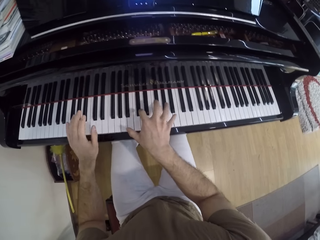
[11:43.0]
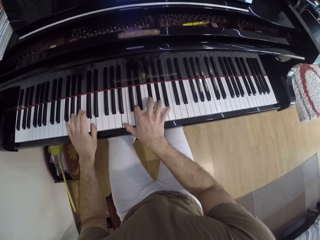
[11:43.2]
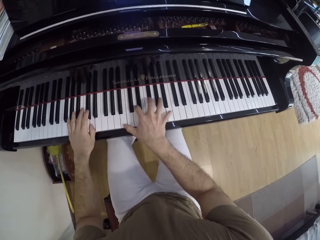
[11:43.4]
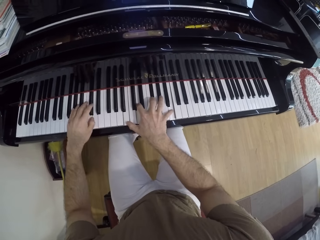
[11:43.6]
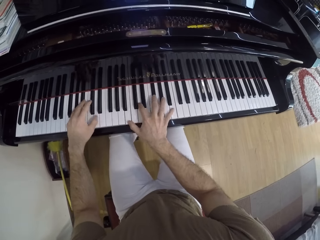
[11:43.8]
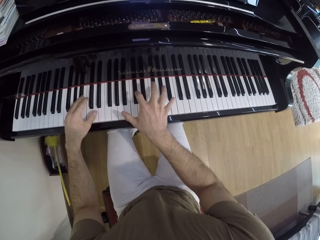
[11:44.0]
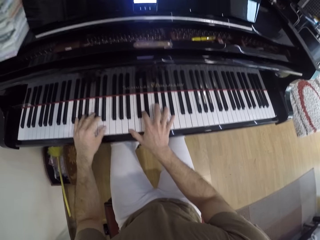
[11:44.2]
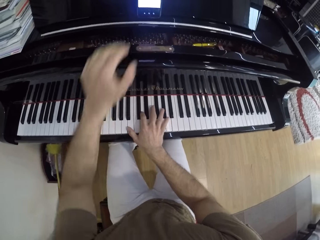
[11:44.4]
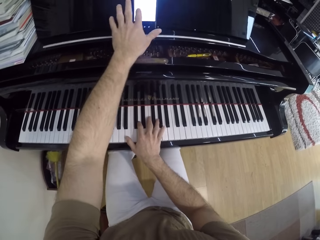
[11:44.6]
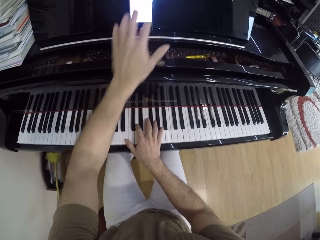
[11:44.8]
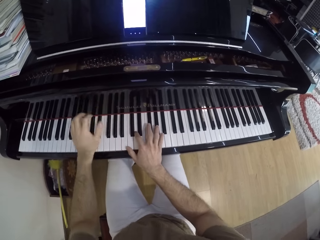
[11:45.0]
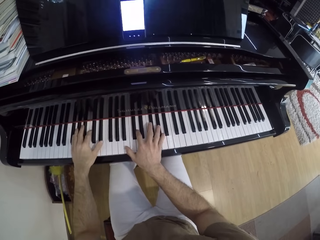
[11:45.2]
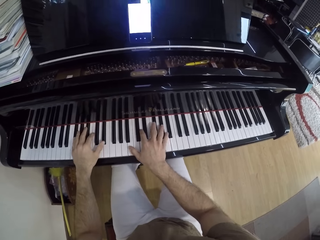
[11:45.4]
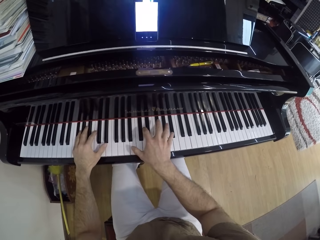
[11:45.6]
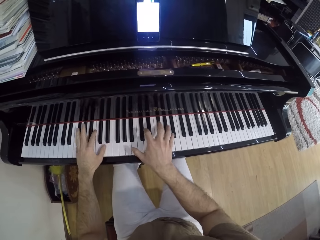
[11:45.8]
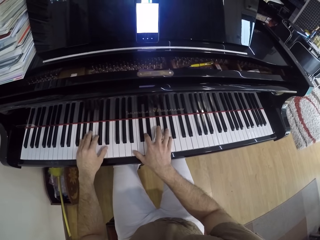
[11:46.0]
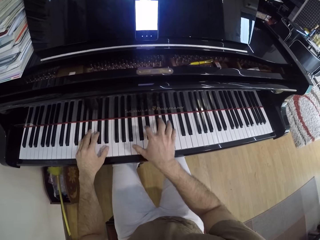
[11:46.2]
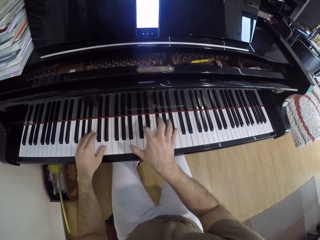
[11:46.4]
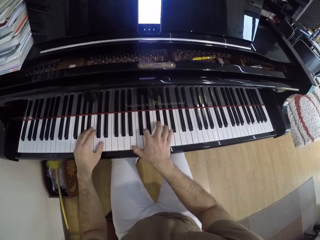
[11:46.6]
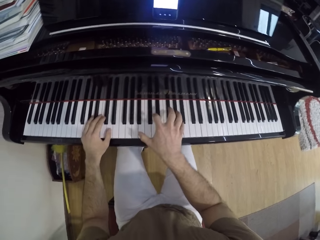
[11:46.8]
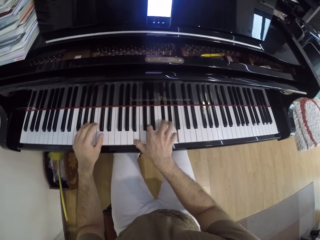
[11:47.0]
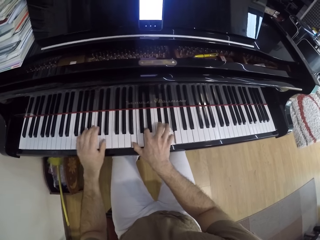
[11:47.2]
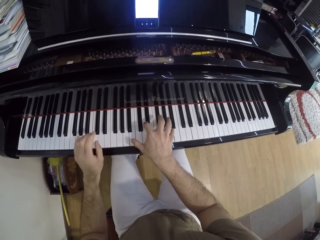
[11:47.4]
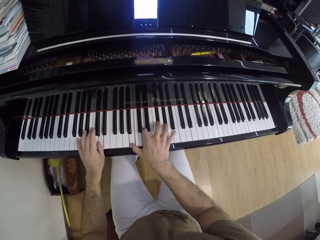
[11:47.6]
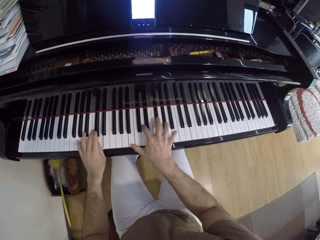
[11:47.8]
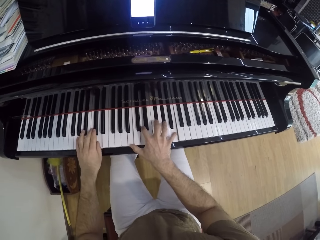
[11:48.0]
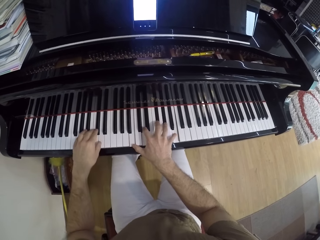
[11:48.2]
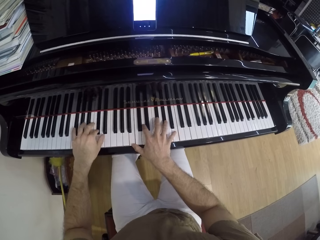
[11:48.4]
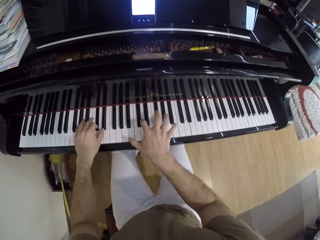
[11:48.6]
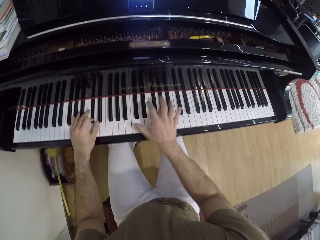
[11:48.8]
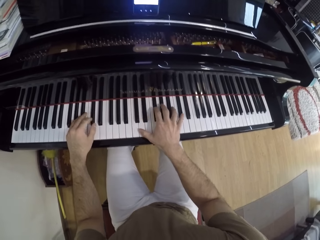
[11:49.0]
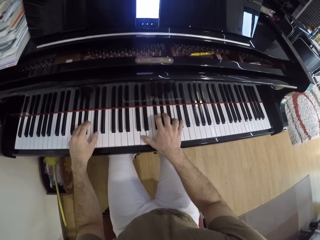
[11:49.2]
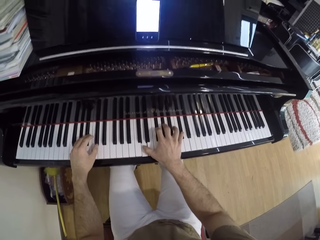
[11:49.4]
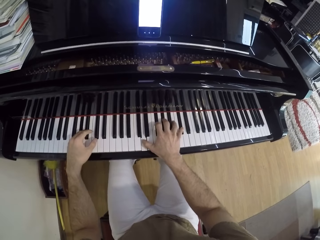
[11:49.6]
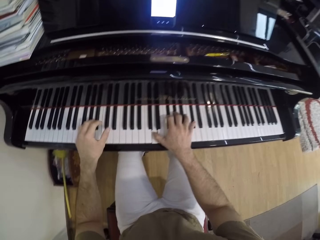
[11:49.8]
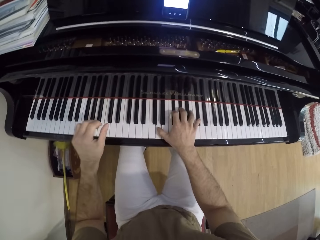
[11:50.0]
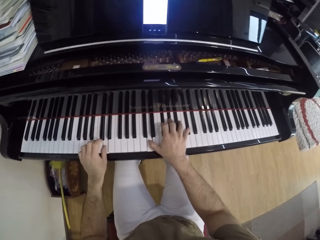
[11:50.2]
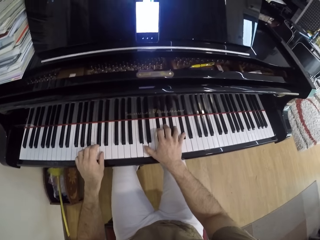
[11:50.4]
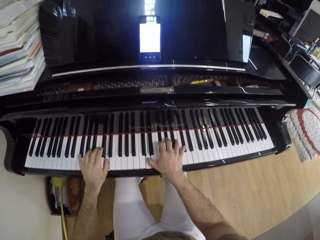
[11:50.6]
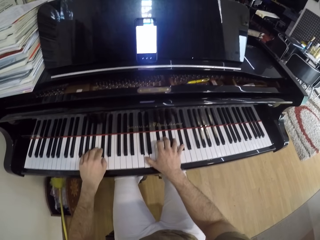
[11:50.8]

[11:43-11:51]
The camera wearer operates a phone on the piano with his left hand. He plays the piano with both hands.

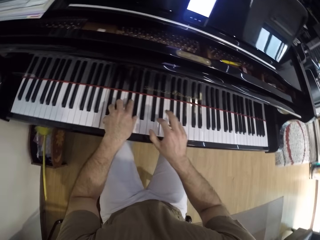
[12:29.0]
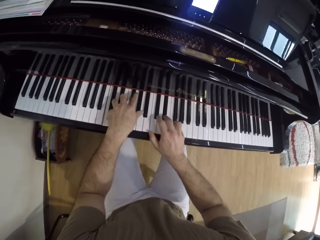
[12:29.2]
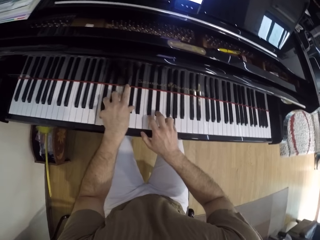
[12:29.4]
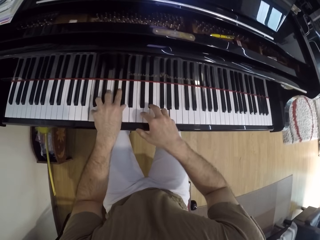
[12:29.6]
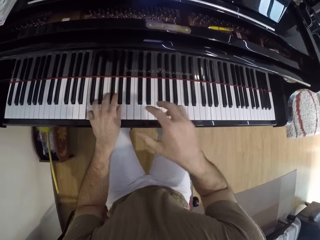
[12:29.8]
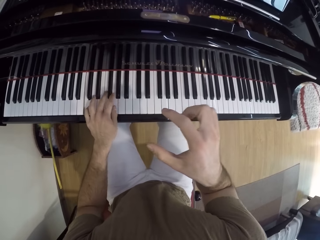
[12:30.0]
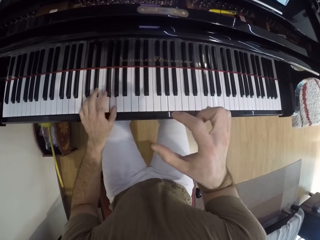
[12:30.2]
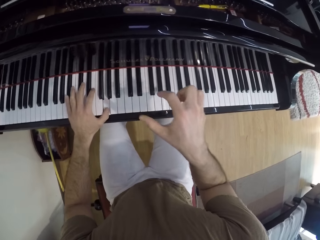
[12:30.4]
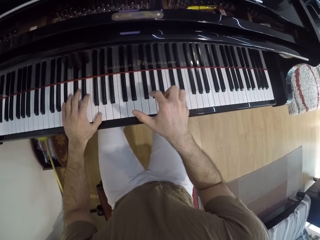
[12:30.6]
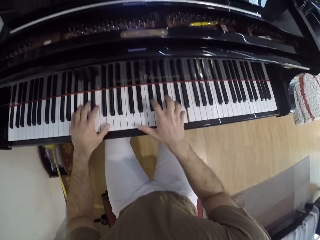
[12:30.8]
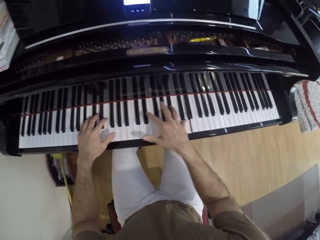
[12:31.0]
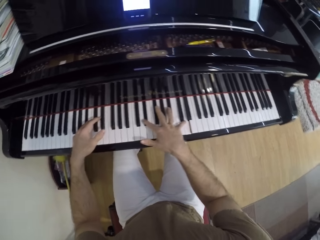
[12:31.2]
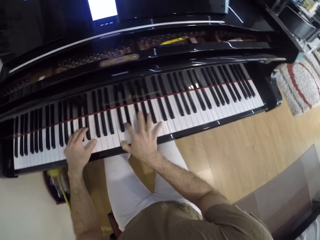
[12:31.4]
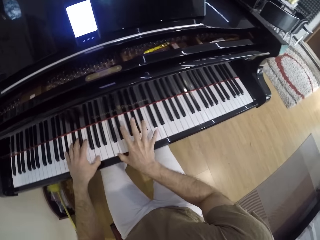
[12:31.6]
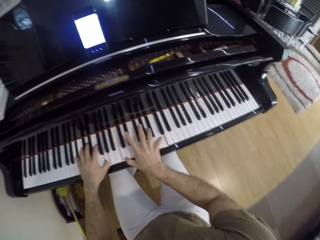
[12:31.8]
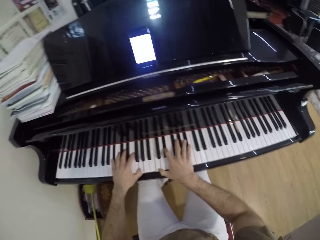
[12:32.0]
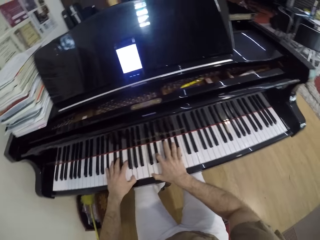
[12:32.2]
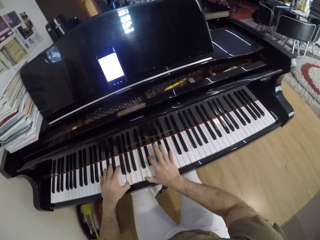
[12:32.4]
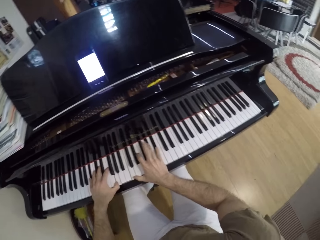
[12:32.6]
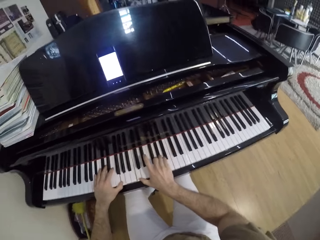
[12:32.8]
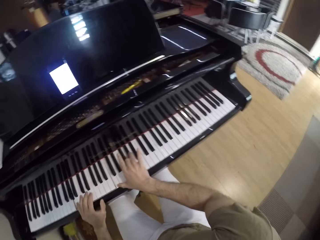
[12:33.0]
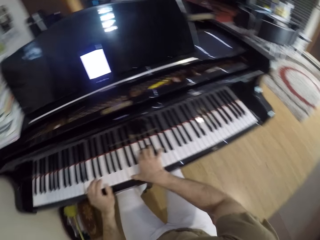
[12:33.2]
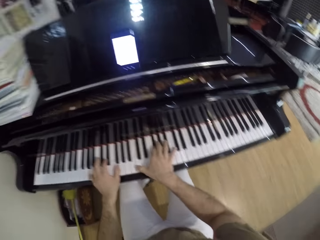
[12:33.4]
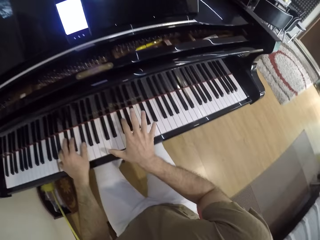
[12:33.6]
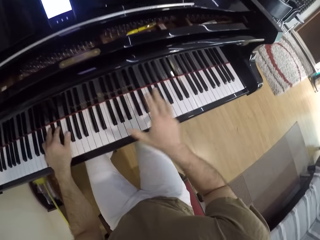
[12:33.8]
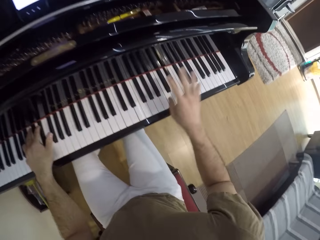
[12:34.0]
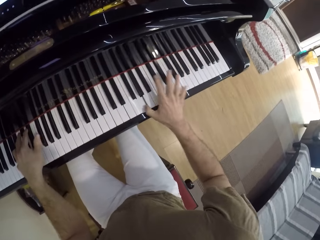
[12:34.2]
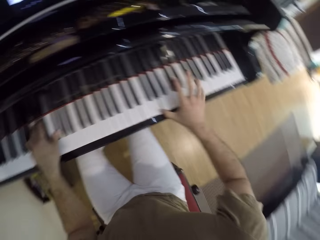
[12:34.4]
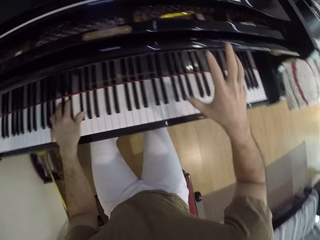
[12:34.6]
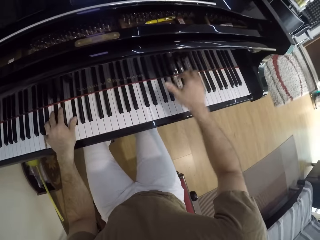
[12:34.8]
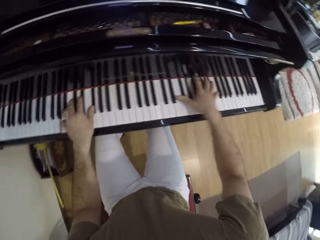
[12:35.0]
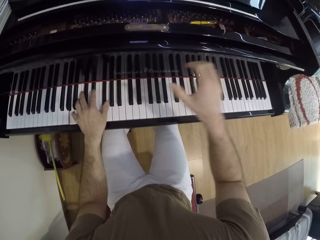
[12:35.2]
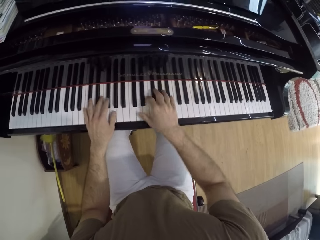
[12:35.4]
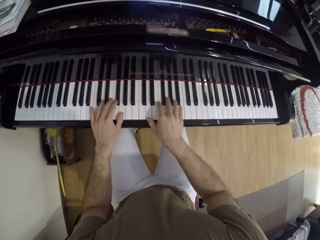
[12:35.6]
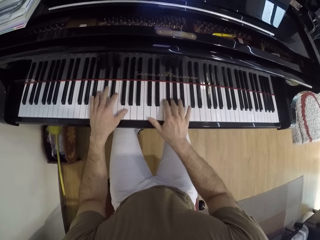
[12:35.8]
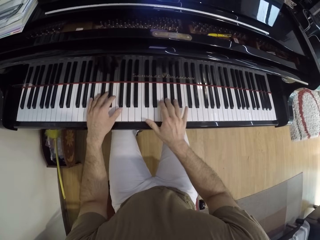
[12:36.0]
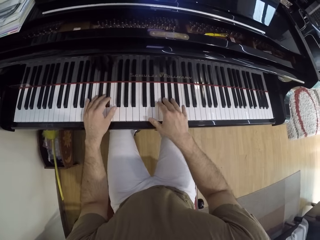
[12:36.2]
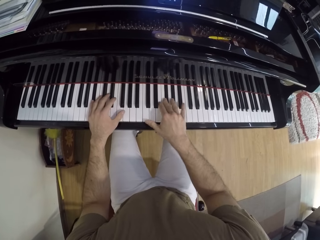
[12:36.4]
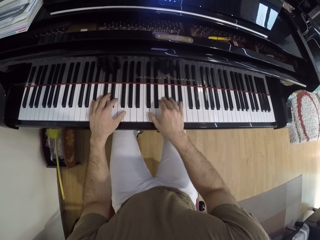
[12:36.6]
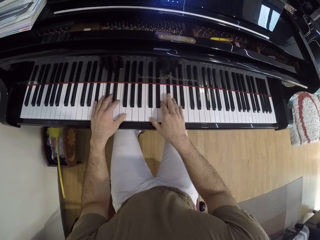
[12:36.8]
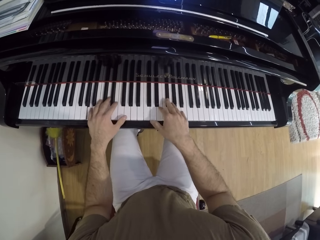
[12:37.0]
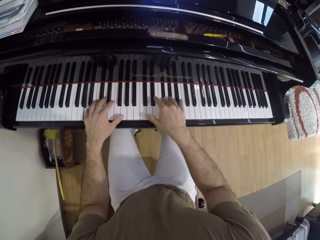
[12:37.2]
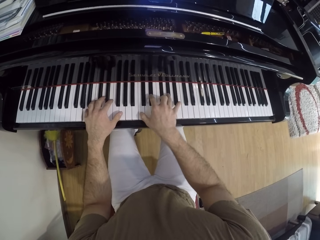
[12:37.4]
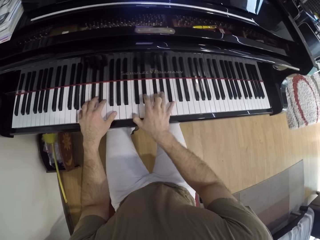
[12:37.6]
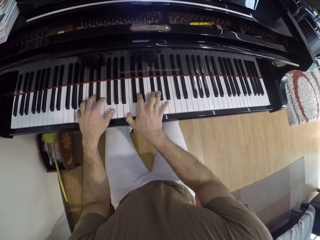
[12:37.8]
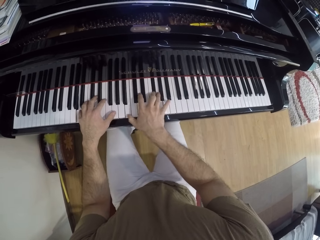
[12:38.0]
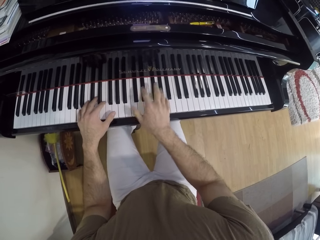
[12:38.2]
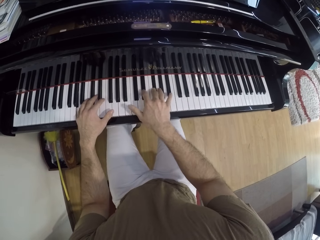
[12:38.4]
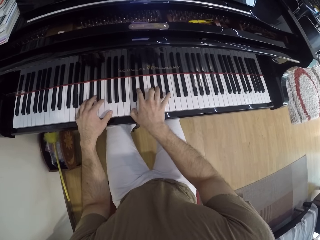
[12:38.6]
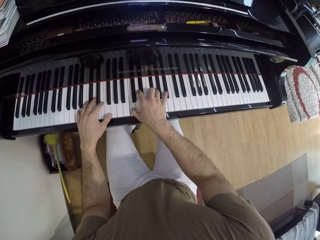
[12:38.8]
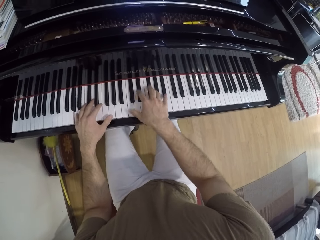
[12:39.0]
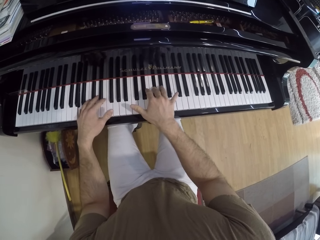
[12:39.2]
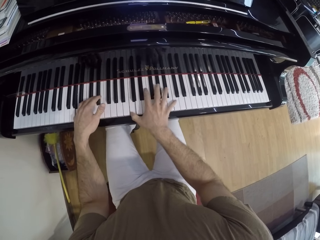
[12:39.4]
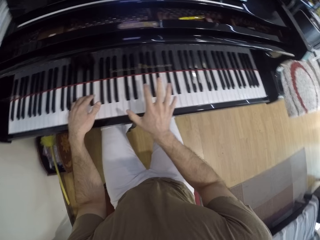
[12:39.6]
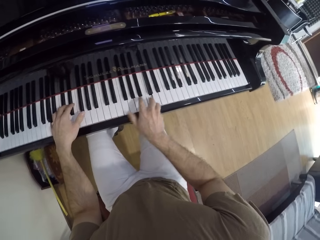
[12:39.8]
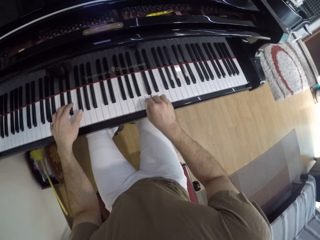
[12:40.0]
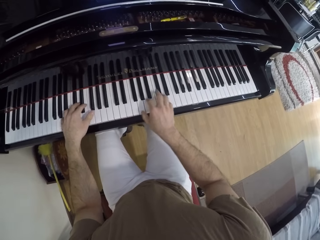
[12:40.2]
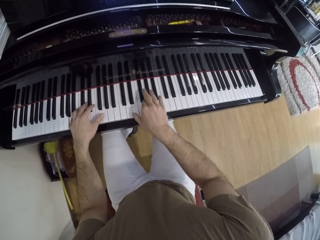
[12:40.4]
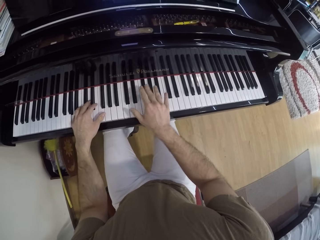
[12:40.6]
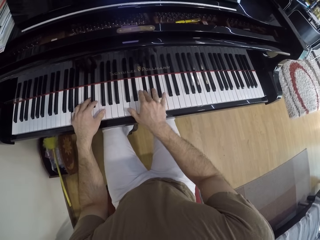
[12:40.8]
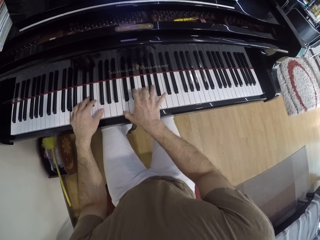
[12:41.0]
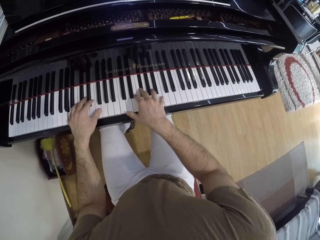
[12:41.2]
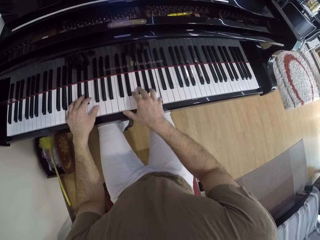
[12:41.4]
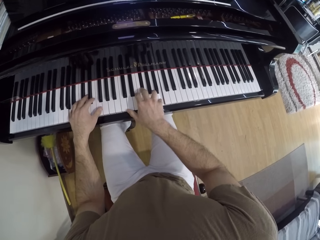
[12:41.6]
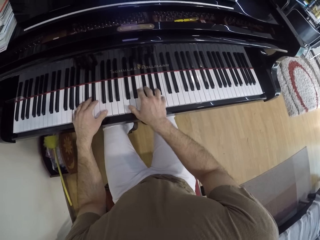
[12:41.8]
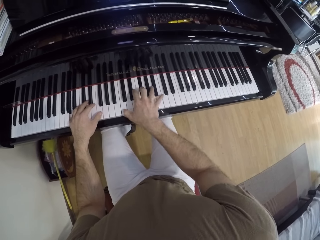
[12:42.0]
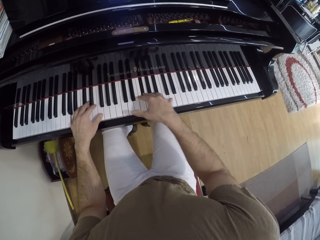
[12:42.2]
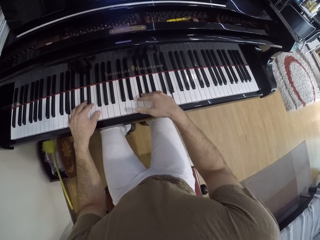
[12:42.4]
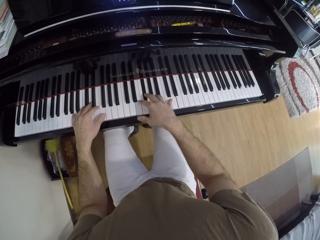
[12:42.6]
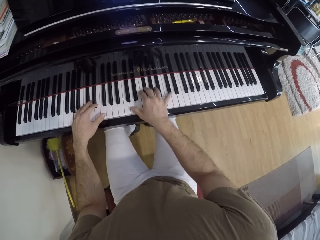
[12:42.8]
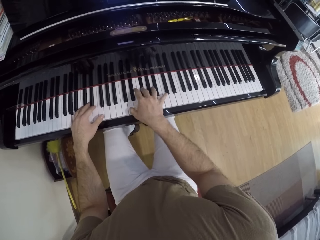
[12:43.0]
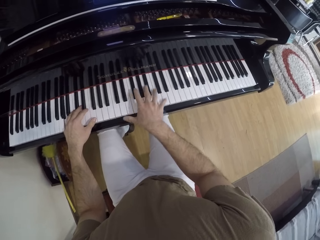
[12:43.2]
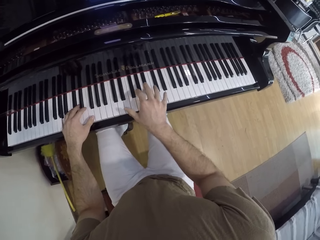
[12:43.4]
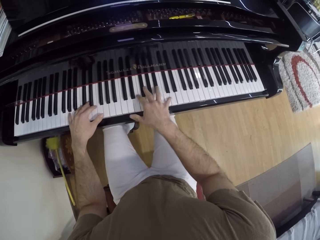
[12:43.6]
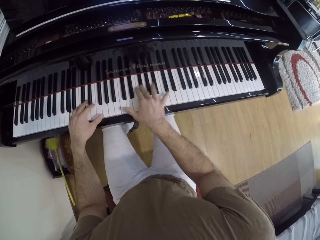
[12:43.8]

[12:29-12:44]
The camera wearer removes his right hand from the piano. He plays the piano with both hands.
